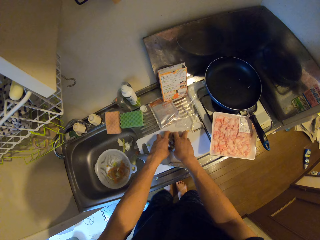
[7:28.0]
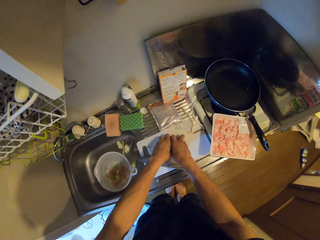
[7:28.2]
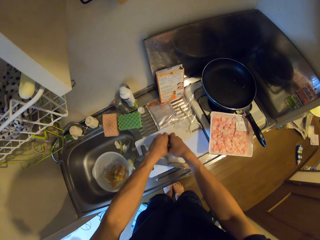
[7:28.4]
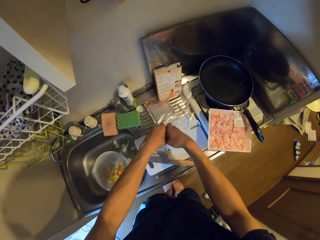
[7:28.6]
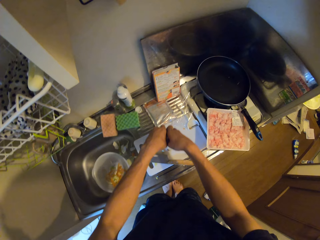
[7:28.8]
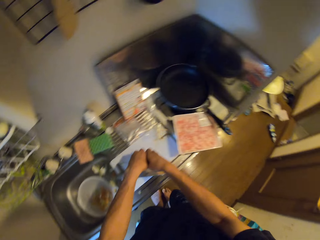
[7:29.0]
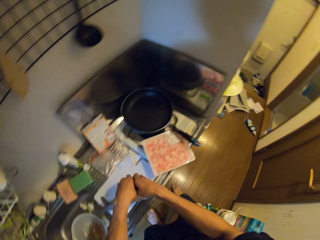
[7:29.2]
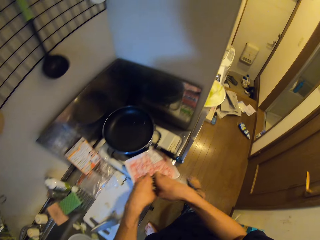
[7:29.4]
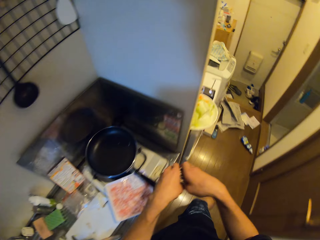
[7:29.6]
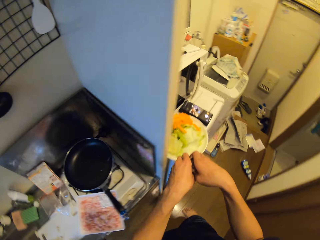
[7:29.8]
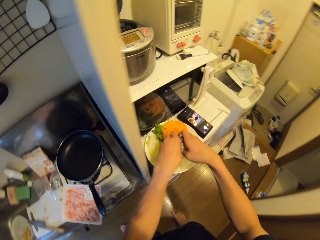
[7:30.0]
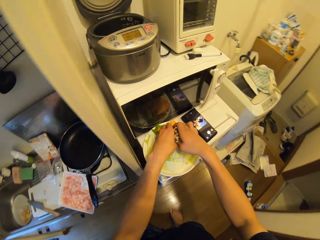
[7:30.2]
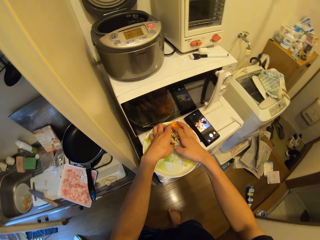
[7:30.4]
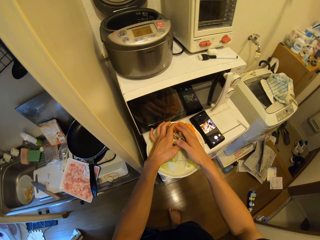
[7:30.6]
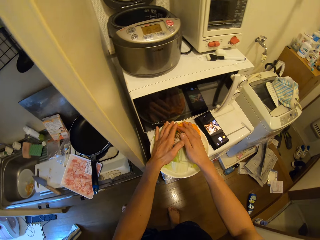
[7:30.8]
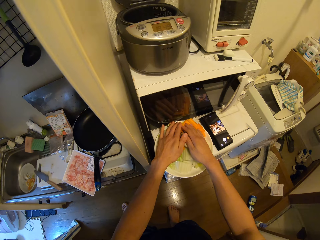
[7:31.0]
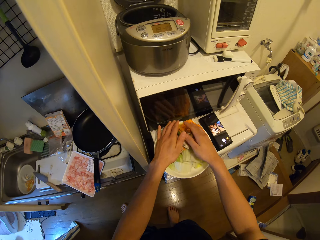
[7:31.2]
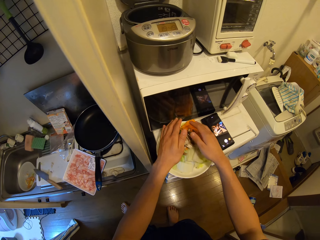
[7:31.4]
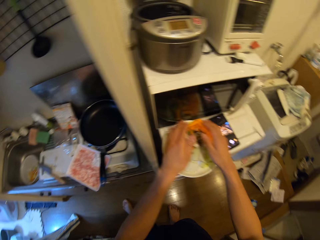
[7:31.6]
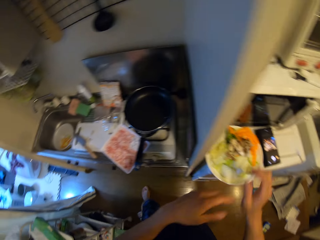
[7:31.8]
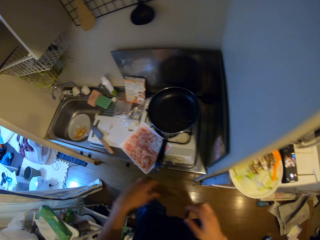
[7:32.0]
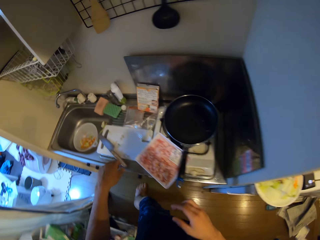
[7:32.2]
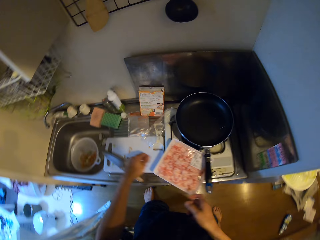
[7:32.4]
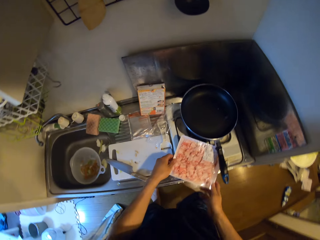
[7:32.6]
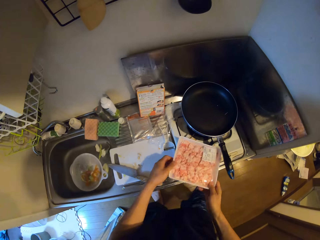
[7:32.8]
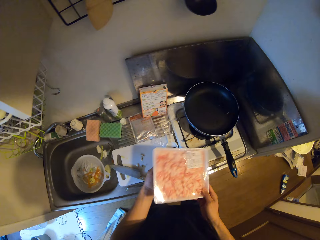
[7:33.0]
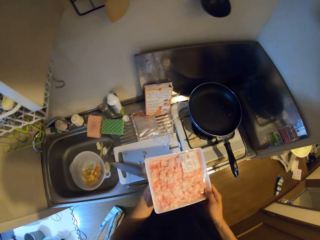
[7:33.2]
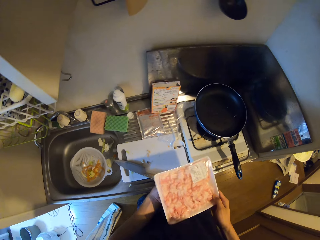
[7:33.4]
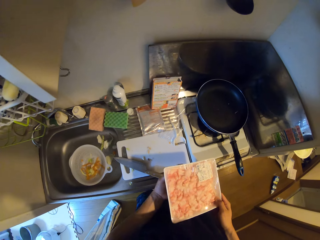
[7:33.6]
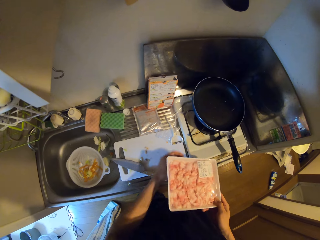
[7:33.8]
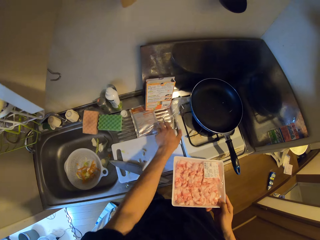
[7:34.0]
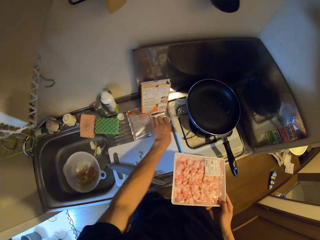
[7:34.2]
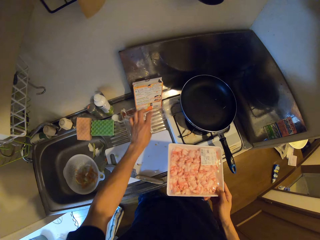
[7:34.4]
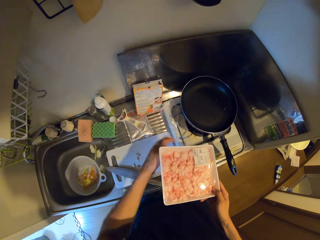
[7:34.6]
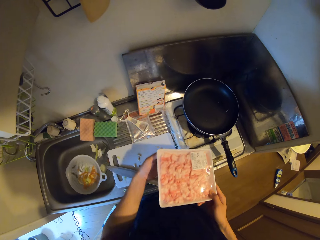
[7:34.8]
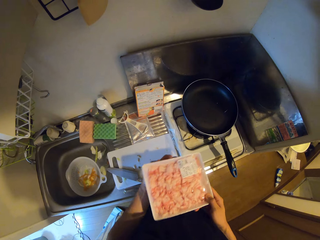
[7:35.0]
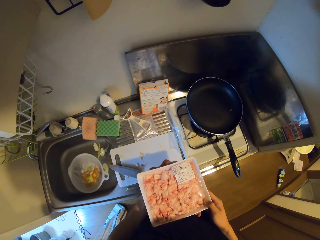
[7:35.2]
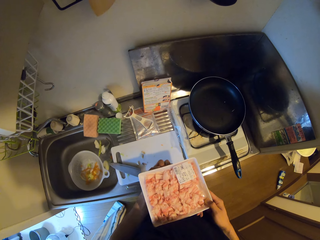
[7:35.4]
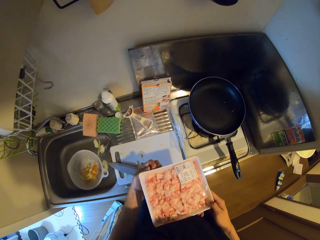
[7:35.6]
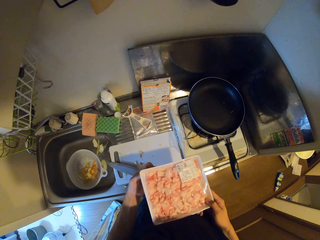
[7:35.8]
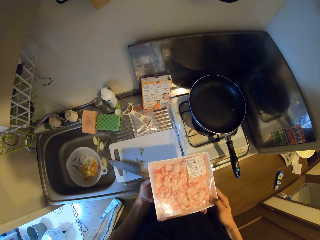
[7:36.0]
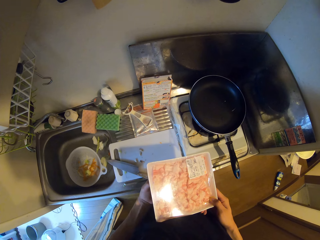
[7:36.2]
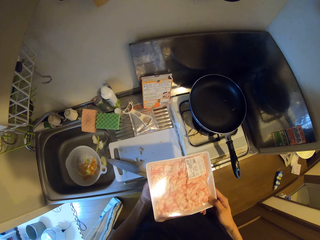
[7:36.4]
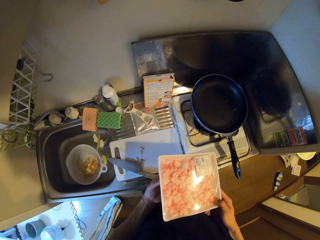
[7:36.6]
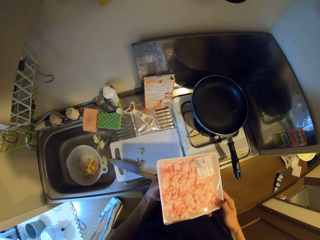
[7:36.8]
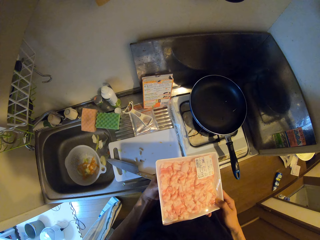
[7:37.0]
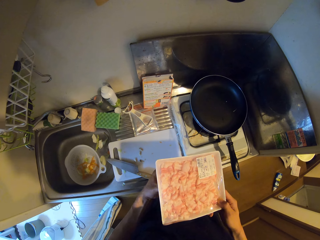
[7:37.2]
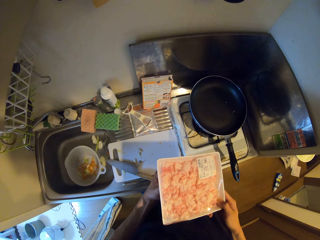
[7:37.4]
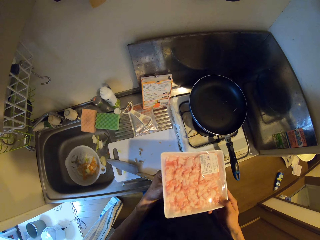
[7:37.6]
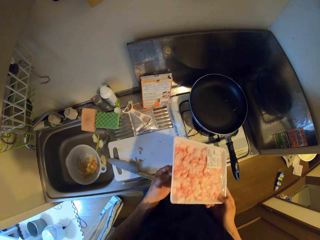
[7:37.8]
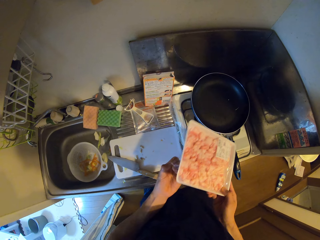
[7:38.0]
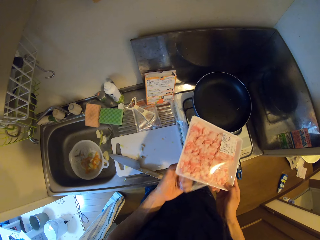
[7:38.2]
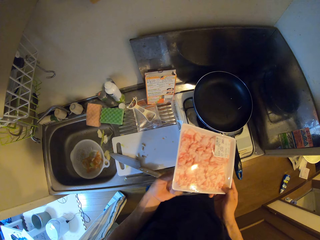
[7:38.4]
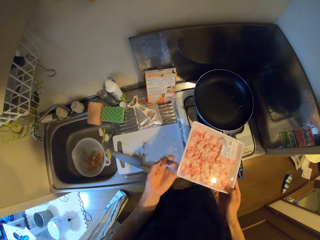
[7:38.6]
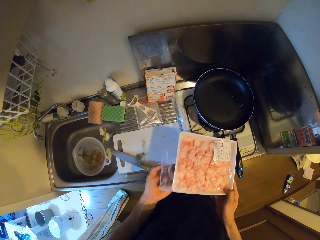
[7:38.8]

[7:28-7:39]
The camera wearer moves the crab pieces from the cutting board to the plate. They pick up another pack from the cutting board. They open the pack.

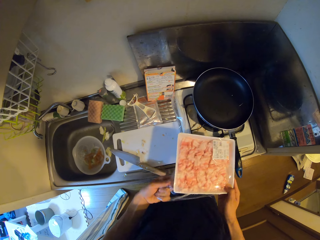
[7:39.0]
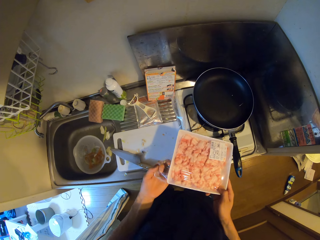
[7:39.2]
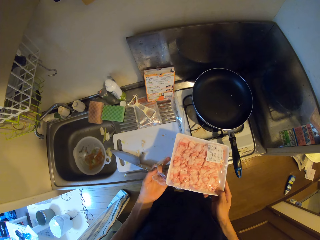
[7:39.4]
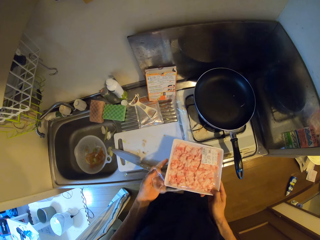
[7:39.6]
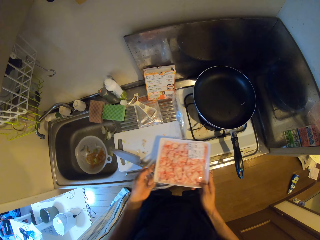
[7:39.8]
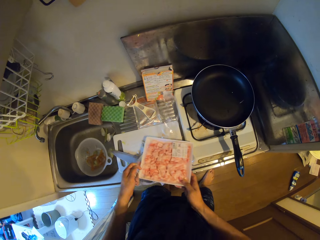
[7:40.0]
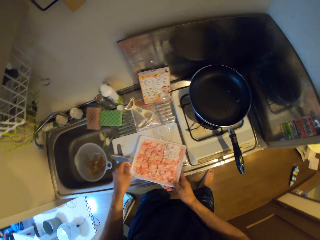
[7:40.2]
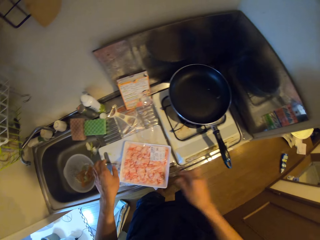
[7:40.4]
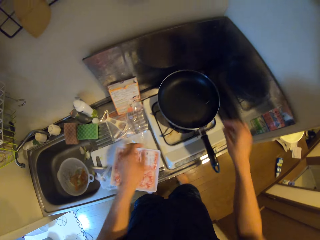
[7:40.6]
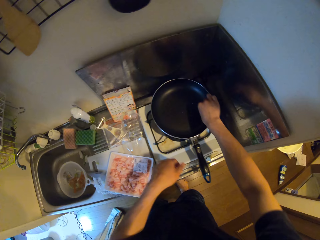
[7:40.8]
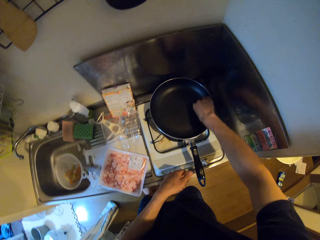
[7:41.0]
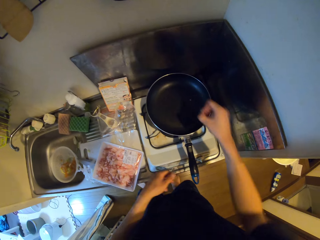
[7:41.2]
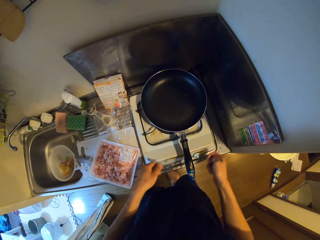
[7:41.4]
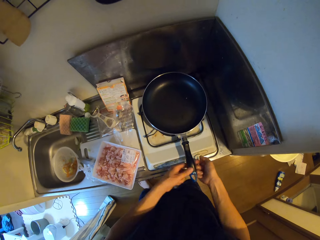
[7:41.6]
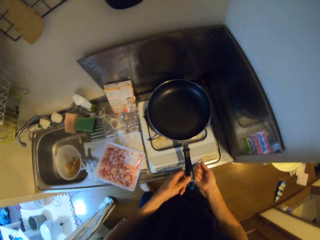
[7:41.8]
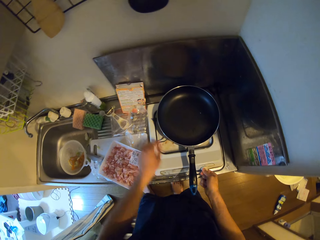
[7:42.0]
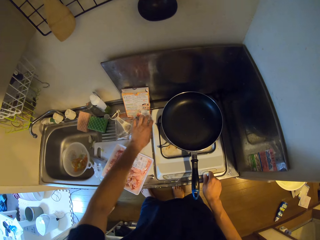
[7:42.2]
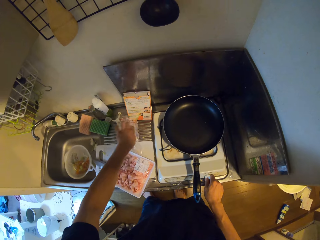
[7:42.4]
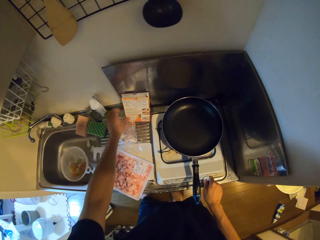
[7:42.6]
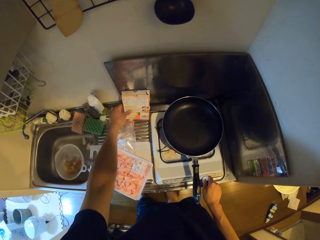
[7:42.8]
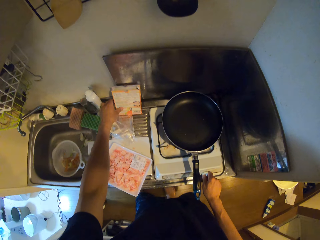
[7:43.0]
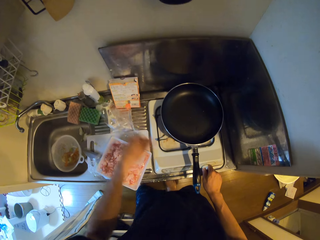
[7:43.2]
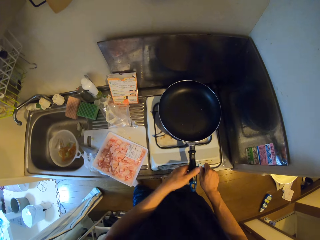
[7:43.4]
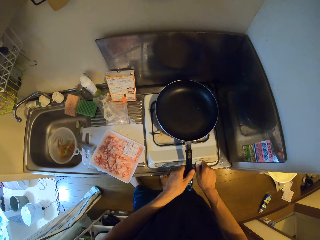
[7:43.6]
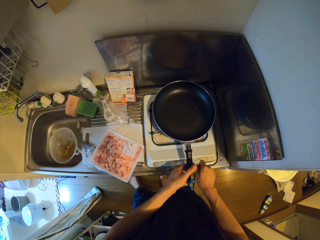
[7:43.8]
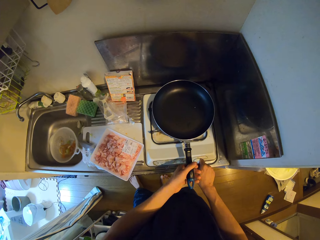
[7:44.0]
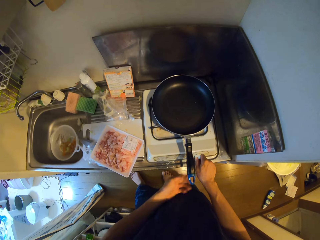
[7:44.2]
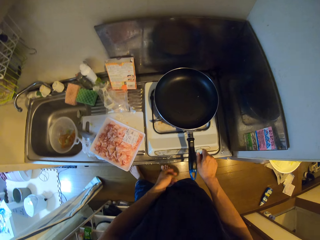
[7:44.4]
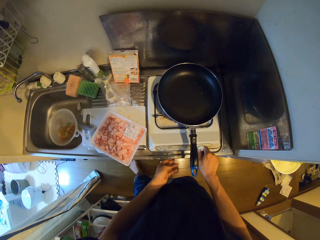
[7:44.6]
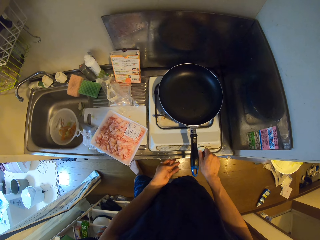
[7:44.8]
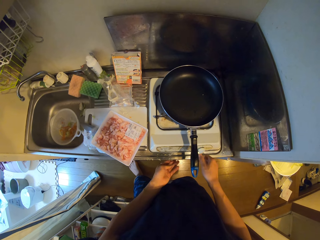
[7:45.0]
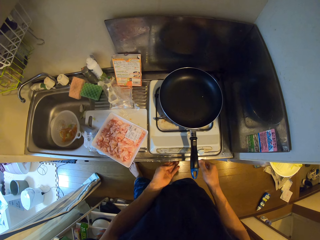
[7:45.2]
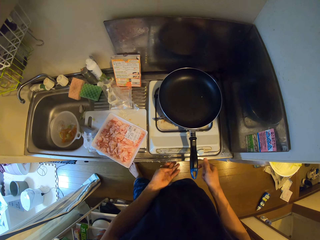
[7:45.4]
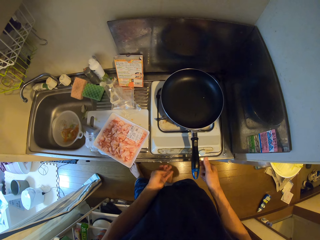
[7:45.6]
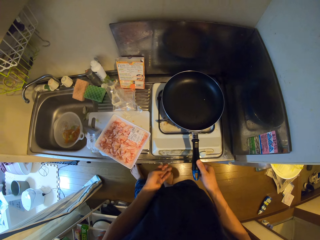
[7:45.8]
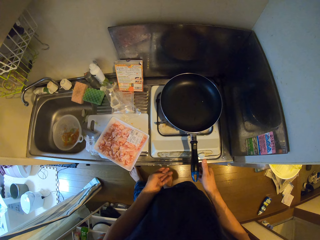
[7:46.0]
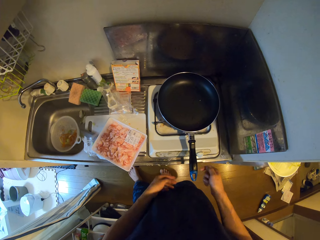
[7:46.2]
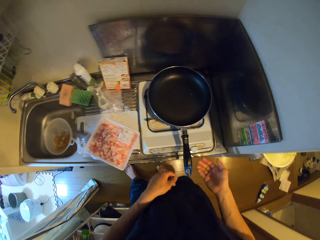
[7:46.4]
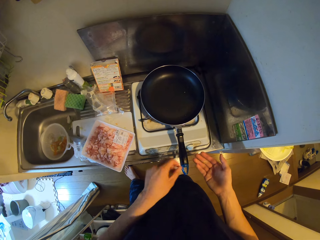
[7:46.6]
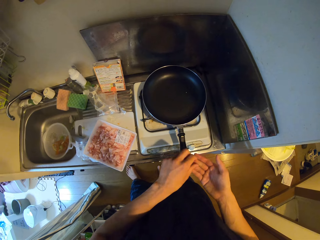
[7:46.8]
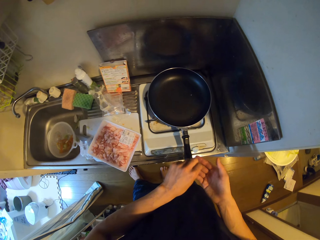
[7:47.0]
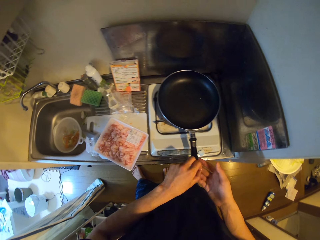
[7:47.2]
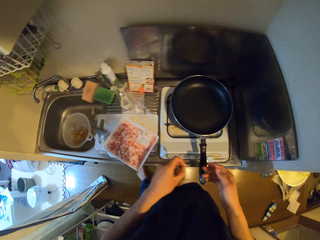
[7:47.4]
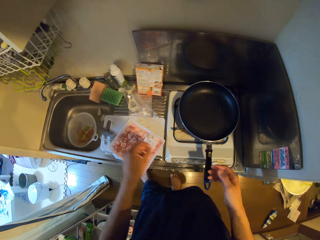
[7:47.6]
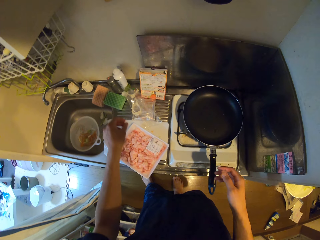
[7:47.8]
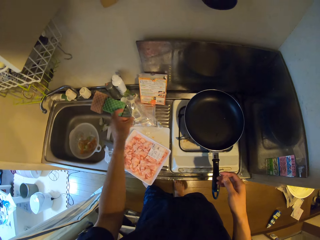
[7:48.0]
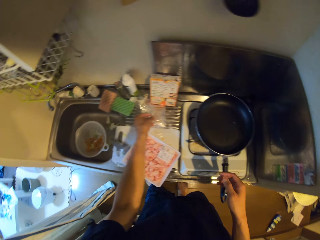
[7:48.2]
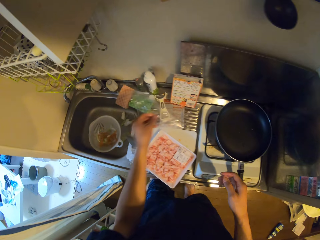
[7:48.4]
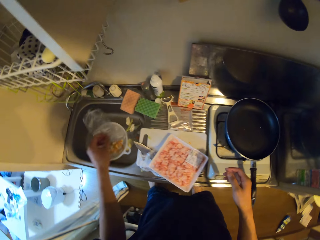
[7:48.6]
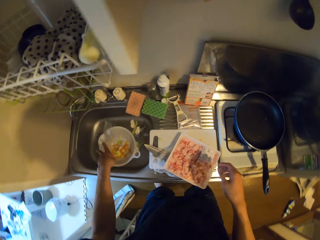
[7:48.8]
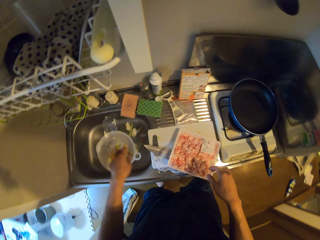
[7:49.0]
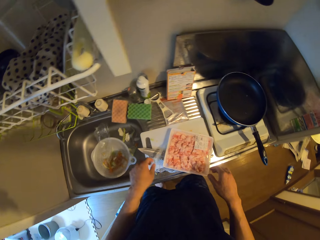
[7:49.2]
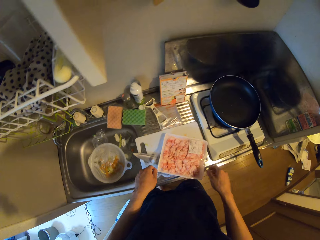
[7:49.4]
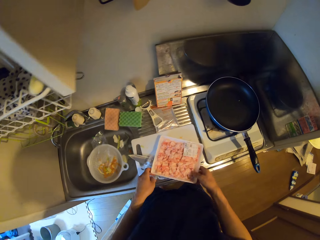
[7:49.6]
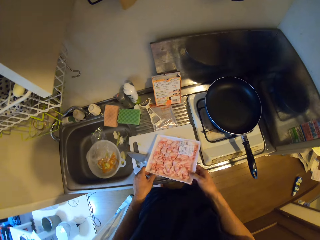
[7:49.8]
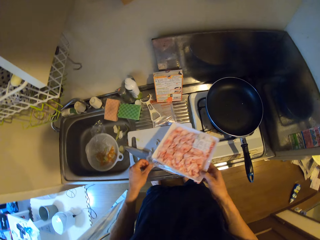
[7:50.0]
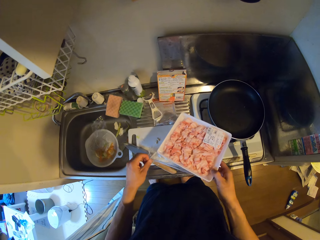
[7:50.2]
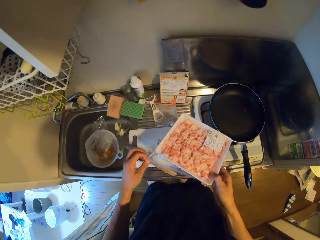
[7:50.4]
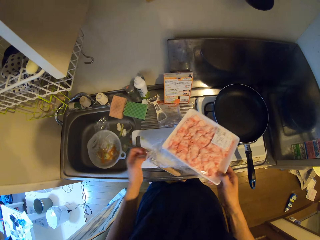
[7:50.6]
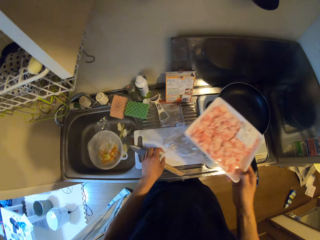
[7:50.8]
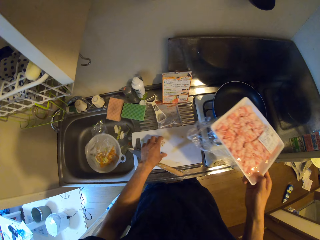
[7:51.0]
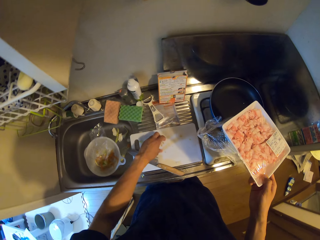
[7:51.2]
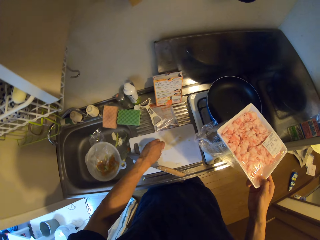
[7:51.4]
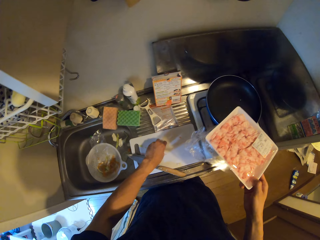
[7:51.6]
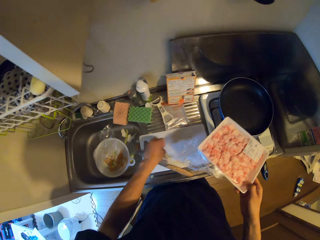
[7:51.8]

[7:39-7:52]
The camera wearer drops the pack on the cutting board. They move a cooking pan. They turn the cooker knob. They move something. They move the cooking pan. They adjust the recipe book on the sink. They light the cooking gas. They move a nylon on the sink to inside a plate in the sink. They move something. They pick up the pack from the cutting board.
